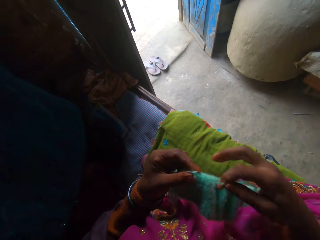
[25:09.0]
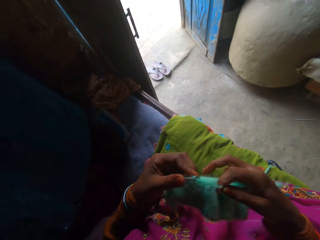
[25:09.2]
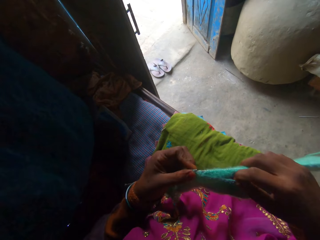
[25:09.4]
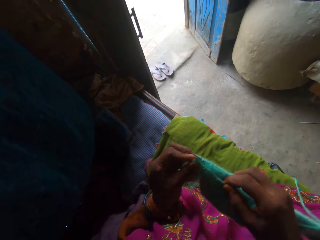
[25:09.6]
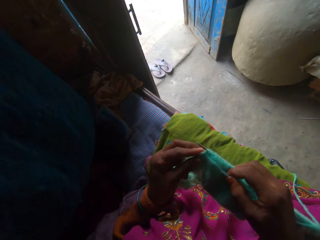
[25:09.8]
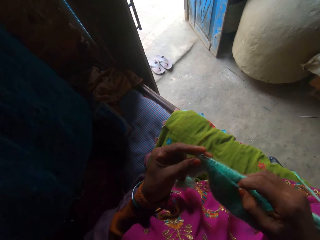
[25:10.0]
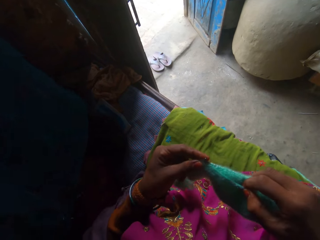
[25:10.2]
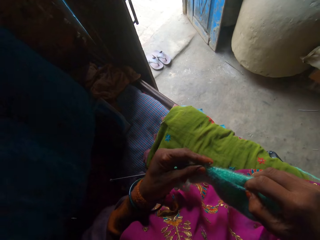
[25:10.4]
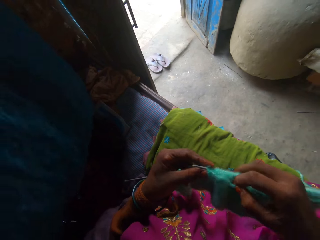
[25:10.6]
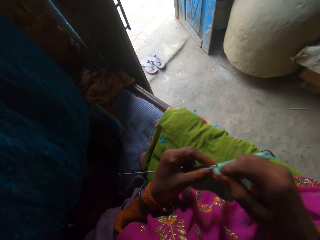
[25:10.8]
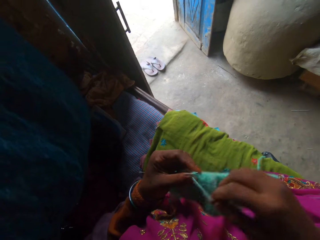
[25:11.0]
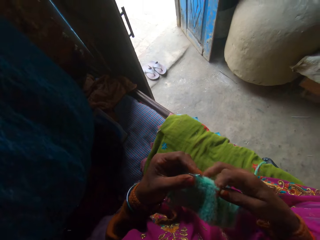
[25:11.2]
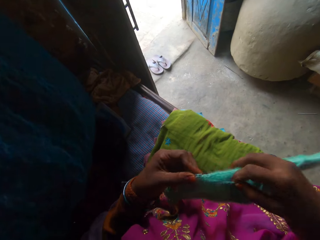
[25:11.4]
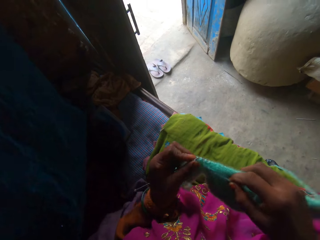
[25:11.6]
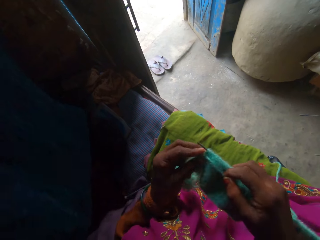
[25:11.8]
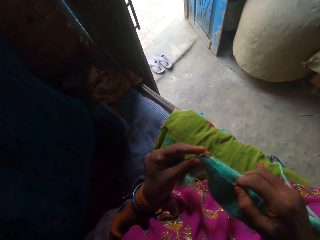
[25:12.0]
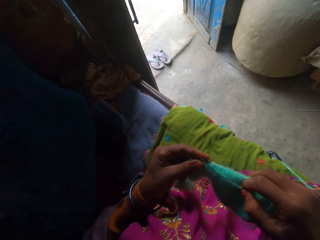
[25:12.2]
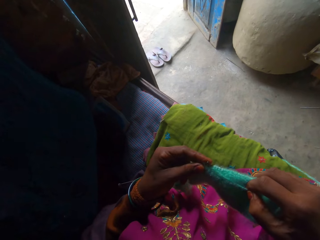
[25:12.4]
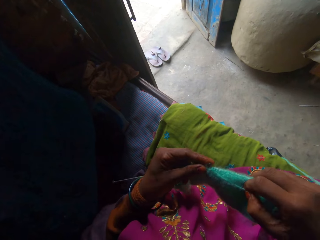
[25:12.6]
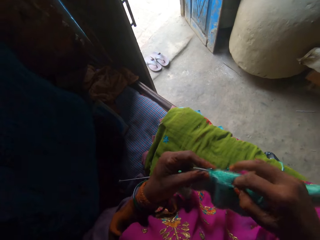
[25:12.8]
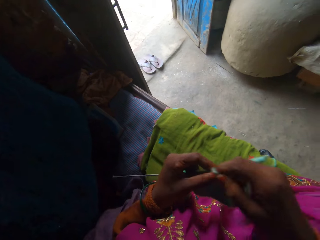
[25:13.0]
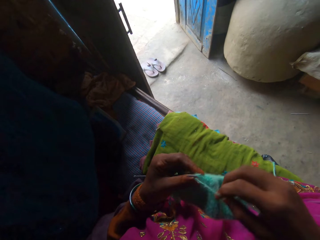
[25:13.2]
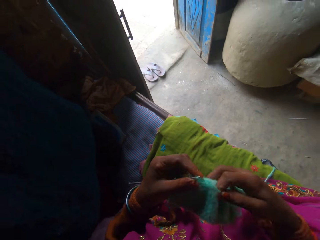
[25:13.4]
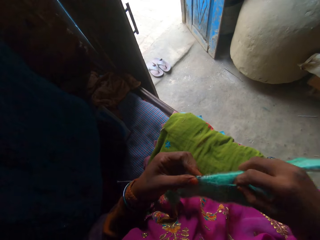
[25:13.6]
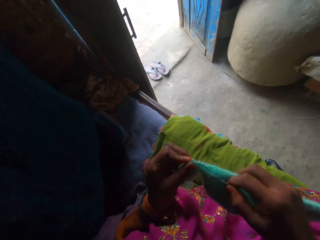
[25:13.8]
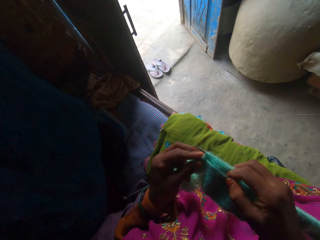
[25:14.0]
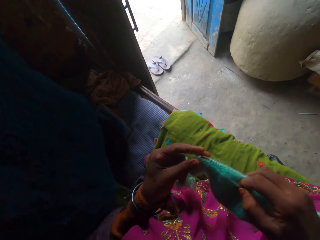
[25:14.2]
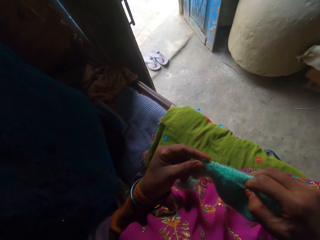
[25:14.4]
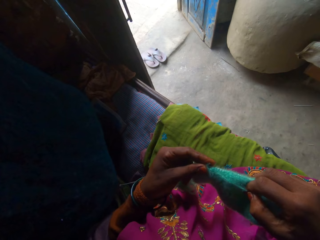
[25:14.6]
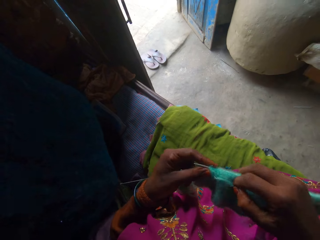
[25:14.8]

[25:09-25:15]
The camera wearer sews the cloth.

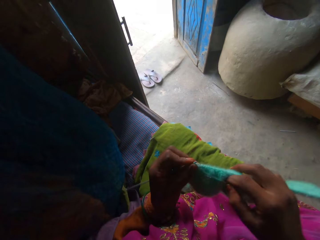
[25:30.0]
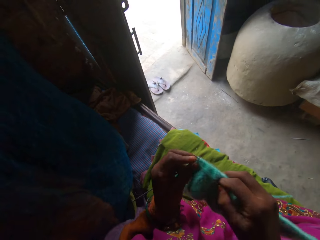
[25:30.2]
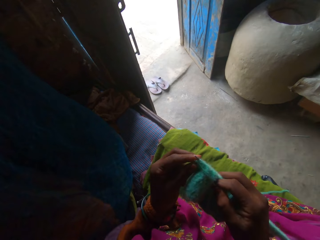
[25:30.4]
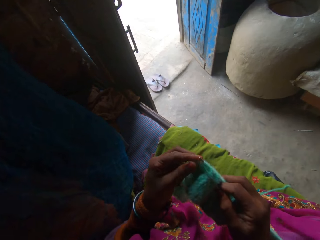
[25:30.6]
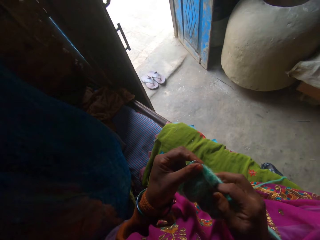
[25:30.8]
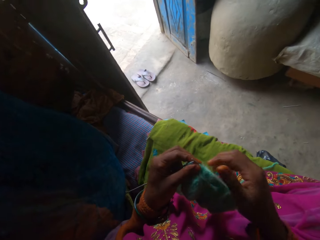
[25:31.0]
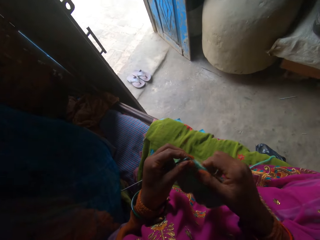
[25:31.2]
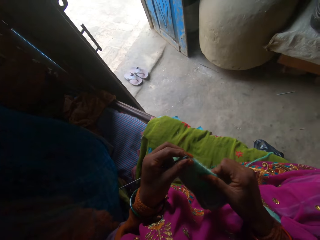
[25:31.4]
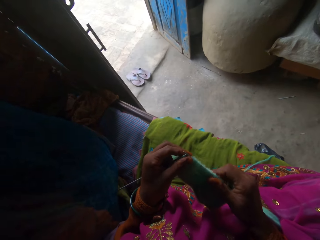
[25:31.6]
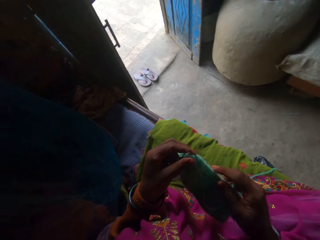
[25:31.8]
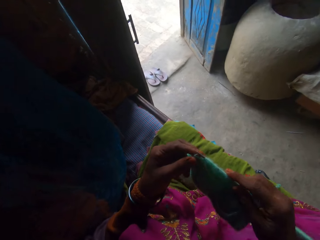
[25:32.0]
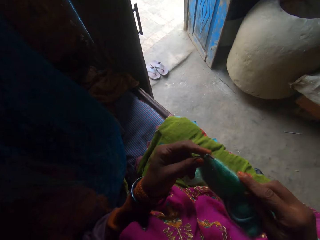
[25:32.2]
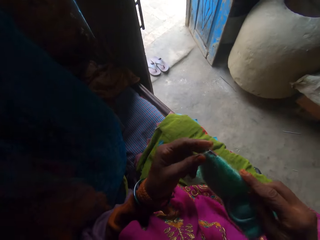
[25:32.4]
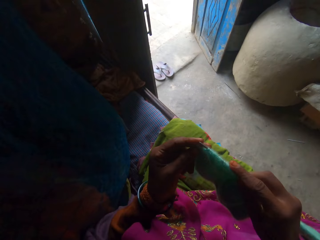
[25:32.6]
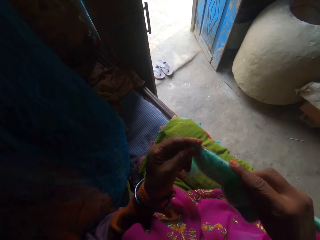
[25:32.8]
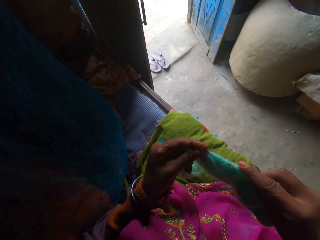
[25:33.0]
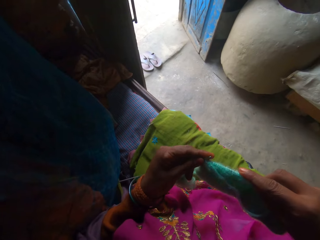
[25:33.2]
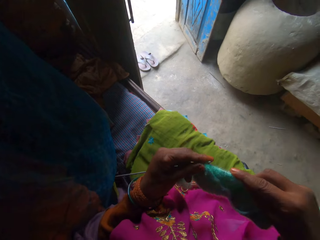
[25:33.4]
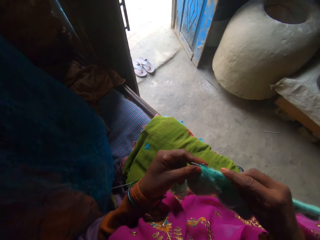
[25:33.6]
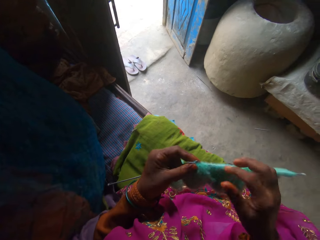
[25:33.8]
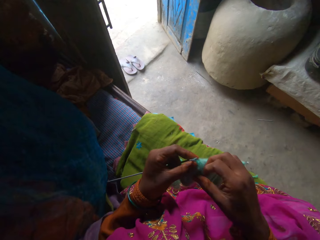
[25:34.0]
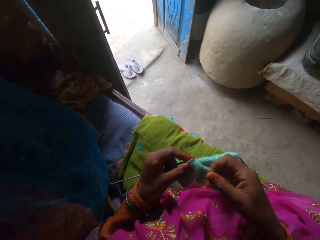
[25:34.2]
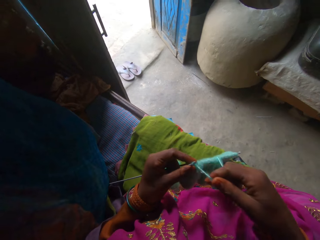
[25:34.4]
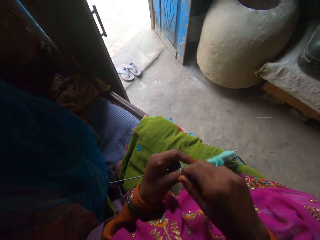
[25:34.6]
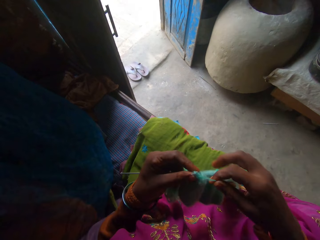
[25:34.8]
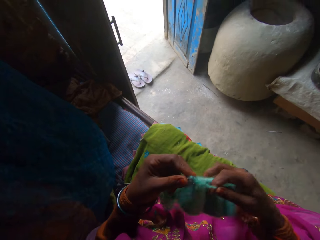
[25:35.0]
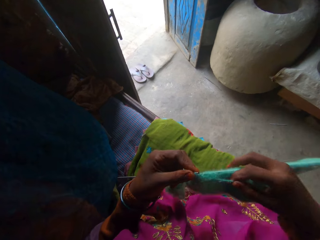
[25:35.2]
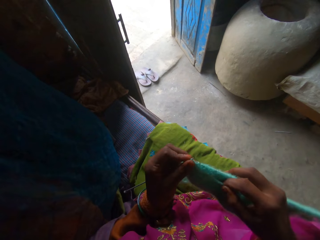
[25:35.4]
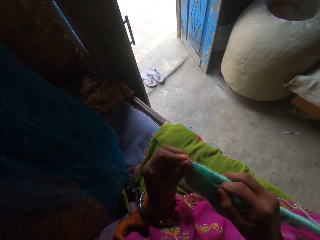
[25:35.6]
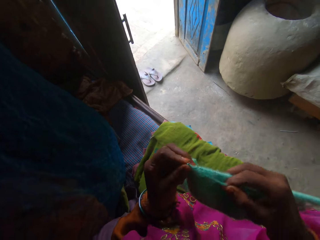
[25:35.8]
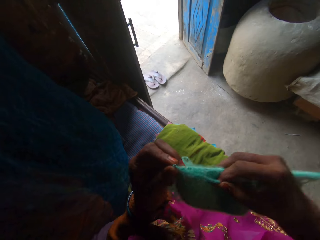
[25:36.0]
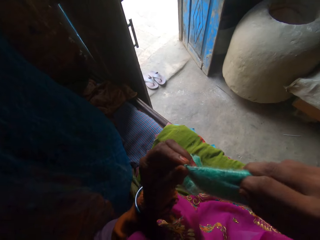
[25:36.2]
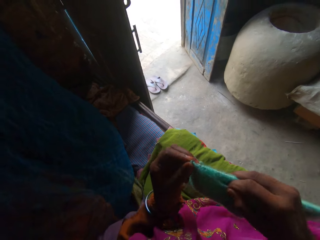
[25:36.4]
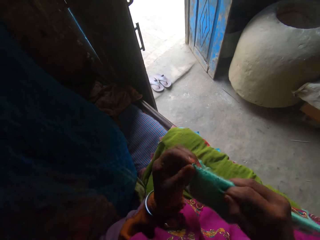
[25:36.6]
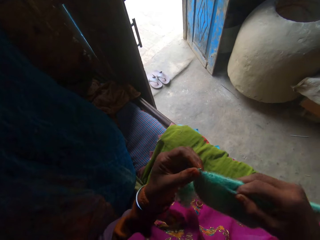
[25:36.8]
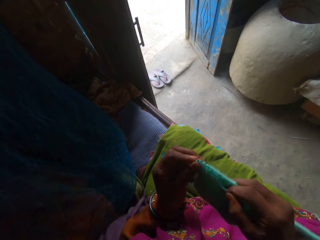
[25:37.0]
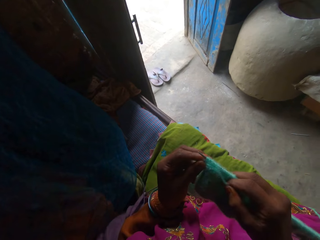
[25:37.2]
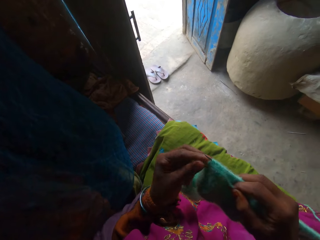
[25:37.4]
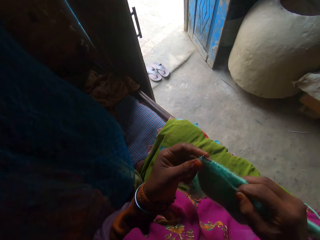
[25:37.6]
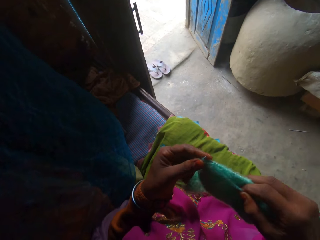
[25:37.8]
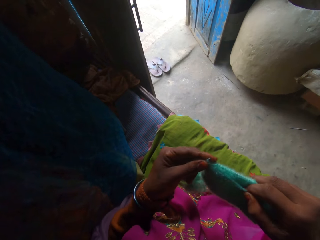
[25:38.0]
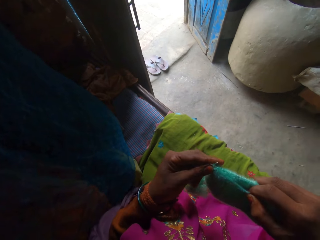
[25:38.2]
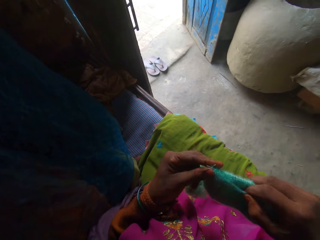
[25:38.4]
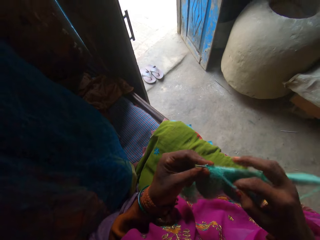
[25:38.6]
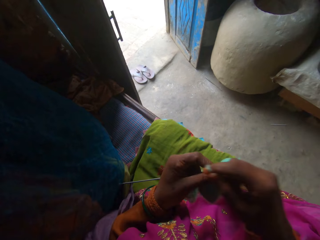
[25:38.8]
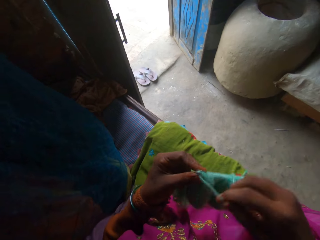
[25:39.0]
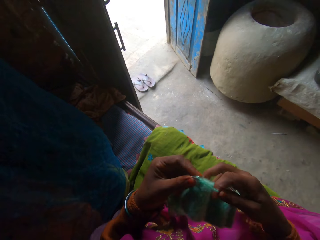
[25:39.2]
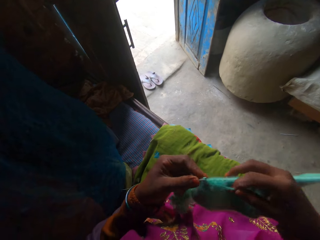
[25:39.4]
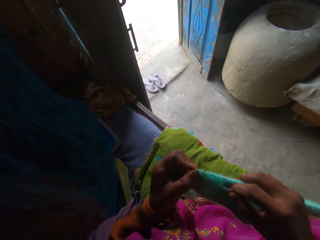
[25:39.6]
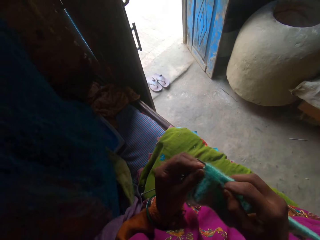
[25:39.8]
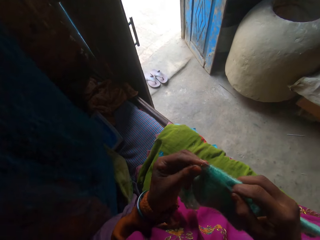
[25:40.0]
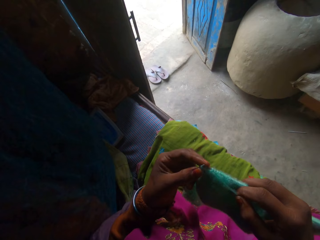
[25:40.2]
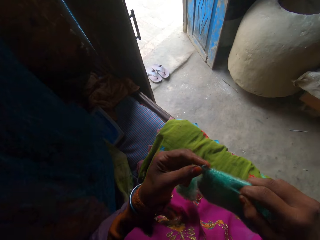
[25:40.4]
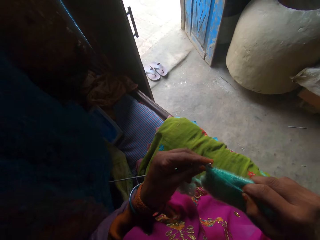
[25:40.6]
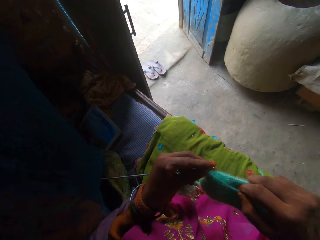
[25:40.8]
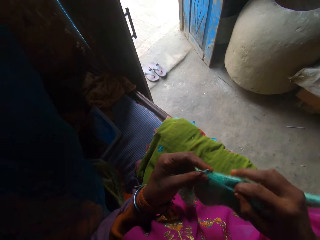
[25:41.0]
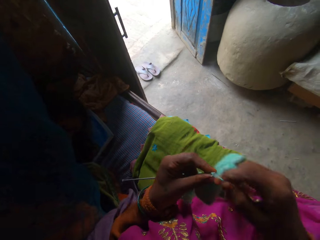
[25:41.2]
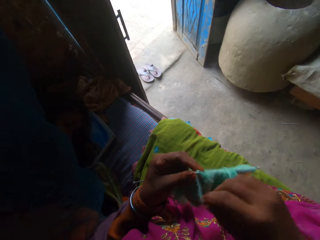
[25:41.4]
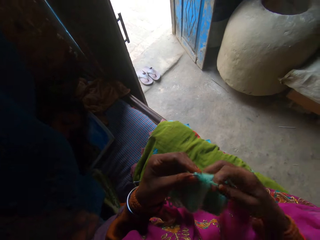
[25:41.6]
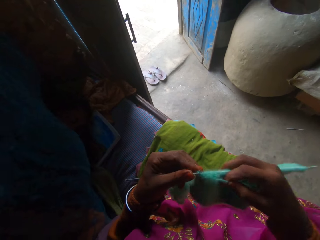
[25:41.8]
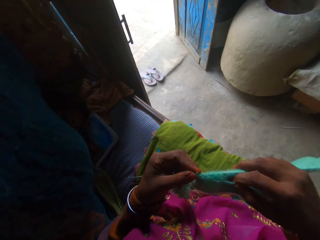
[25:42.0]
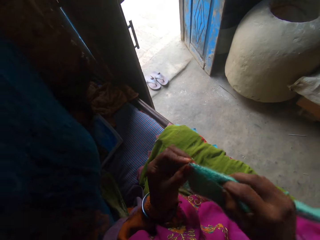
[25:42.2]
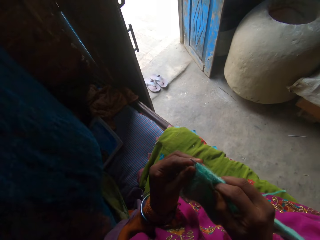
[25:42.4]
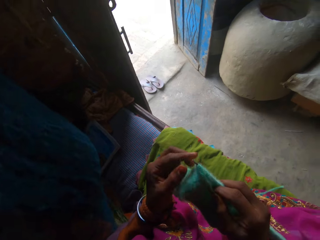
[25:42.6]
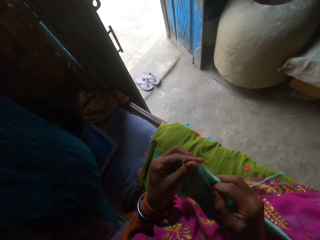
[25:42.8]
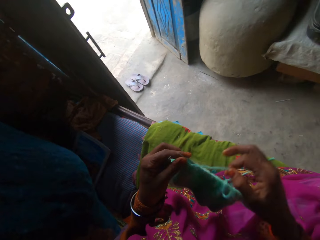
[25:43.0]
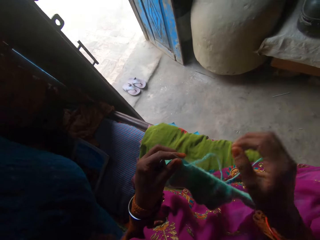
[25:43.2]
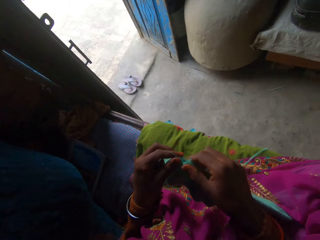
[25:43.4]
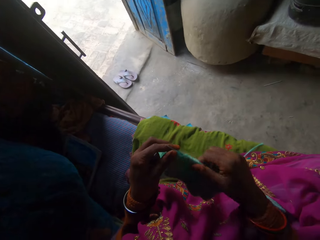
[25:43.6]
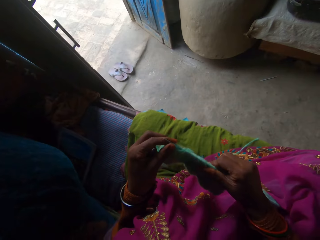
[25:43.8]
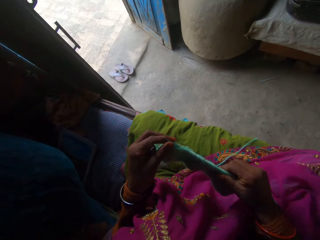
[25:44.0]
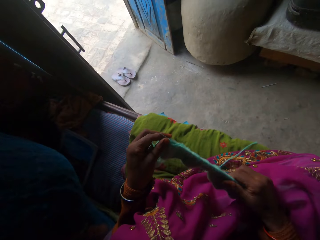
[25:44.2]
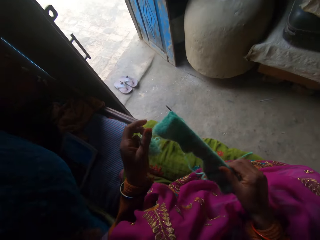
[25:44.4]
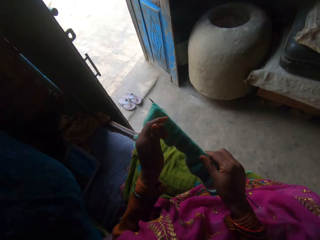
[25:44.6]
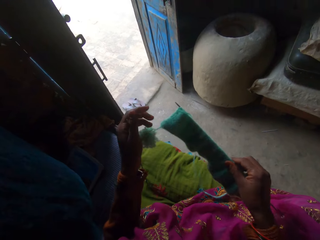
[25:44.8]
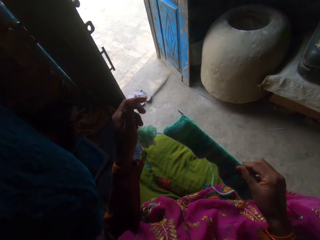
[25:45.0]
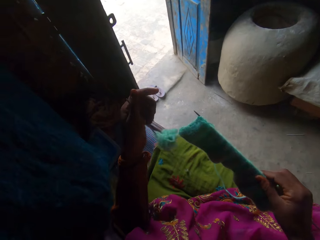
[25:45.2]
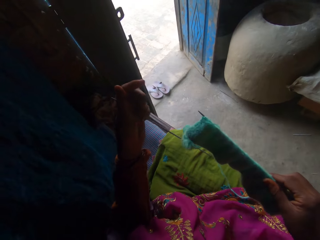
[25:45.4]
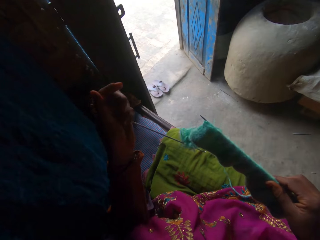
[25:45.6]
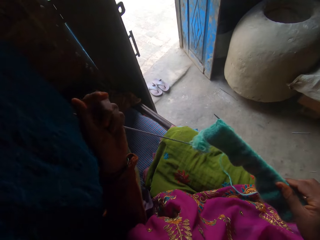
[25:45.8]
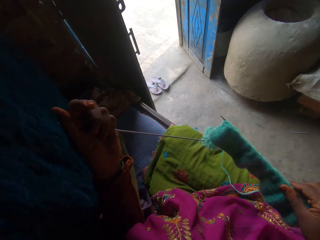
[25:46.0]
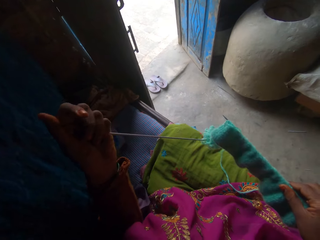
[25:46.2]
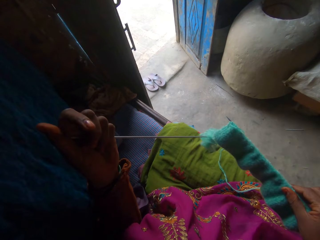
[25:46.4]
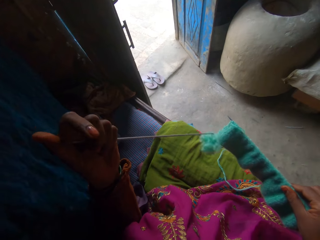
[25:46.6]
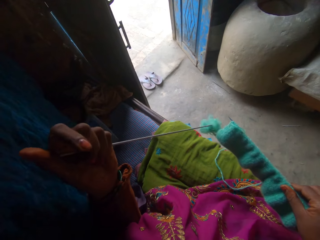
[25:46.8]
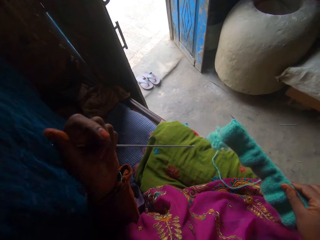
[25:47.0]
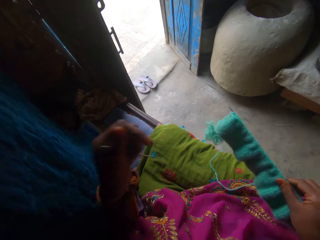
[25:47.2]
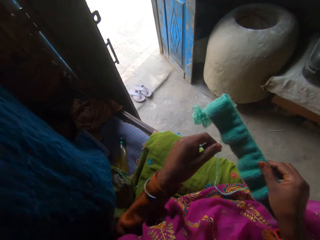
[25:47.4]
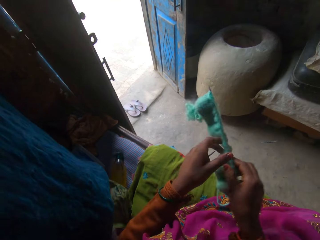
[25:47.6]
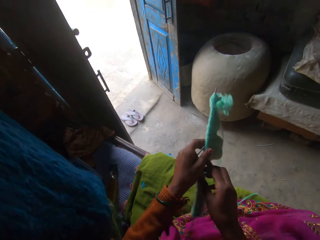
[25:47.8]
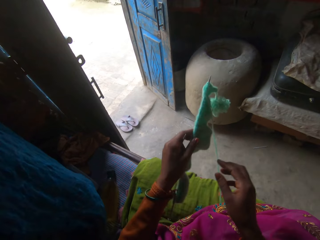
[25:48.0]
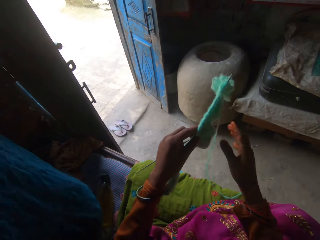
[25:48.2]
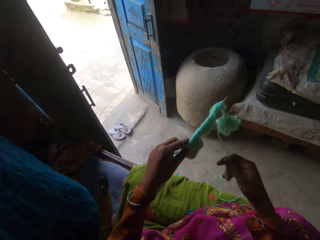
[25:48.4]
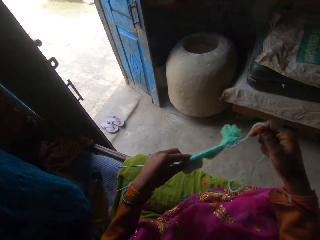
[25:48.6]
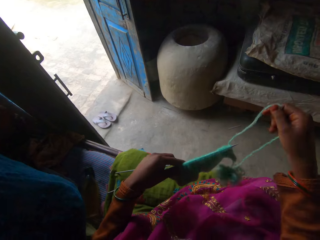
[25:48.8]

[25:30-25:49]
The camera wearer adjusts a knitted thread through the knitting needle. They knit the thread with the knitting needle. They adjust the knitted thread through the knitting needle. They adjust the knitting needle. They remove the needle.
